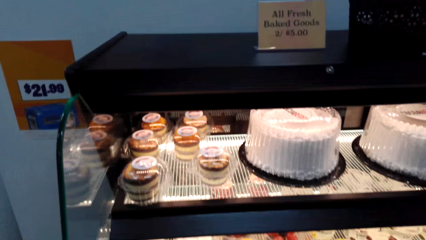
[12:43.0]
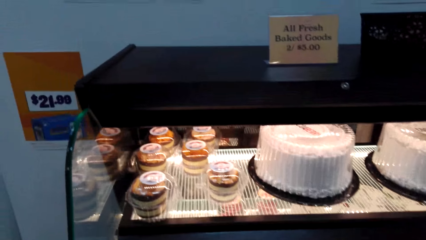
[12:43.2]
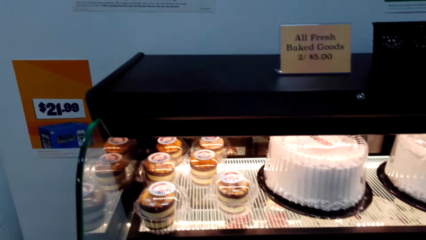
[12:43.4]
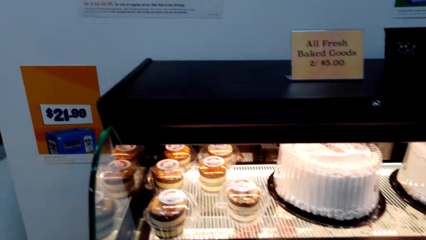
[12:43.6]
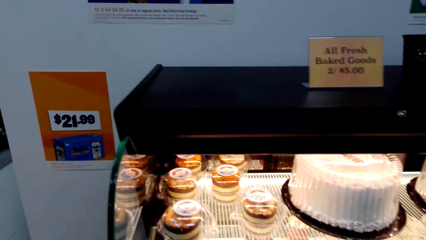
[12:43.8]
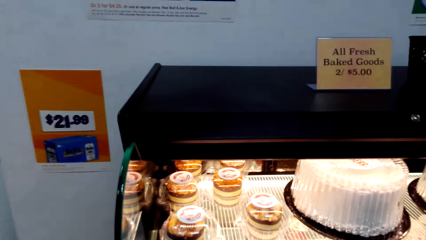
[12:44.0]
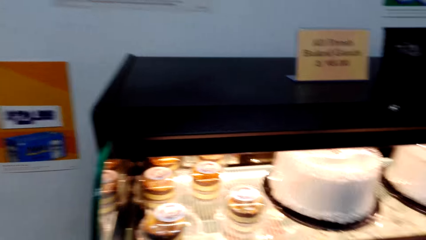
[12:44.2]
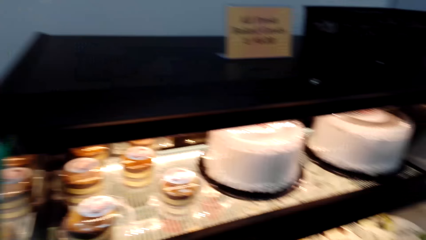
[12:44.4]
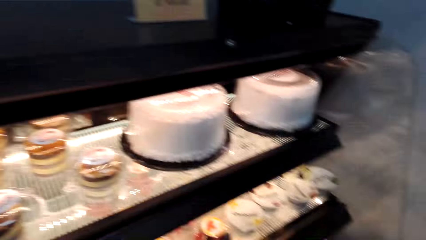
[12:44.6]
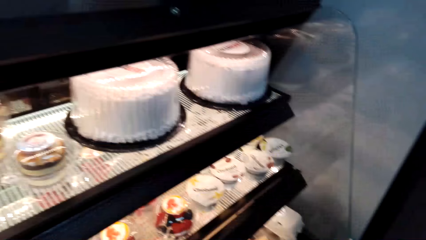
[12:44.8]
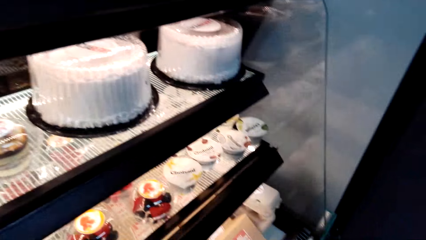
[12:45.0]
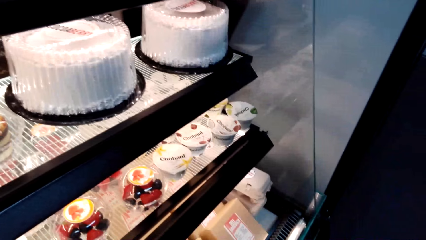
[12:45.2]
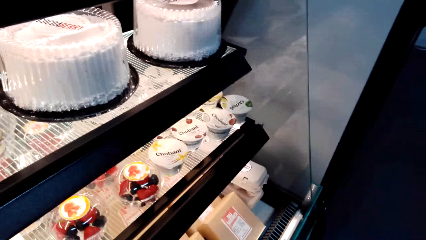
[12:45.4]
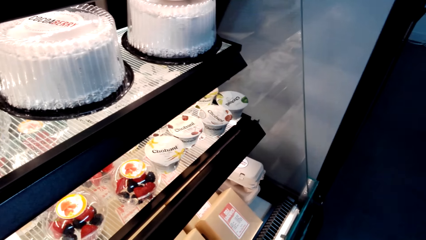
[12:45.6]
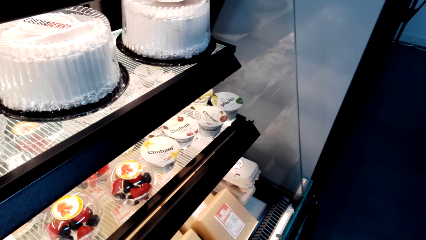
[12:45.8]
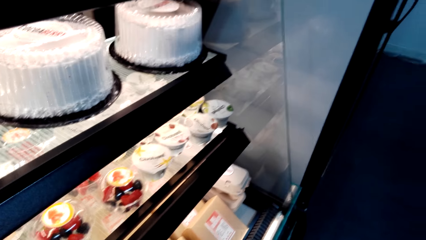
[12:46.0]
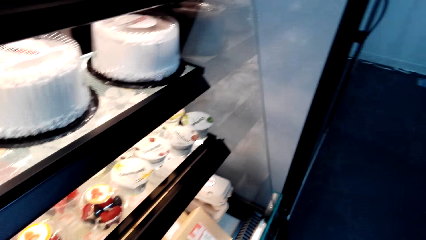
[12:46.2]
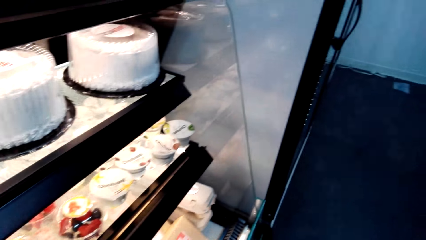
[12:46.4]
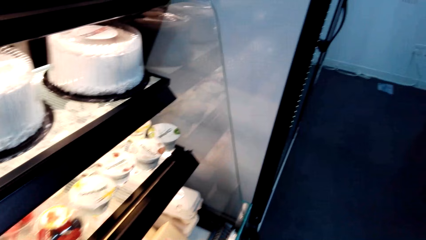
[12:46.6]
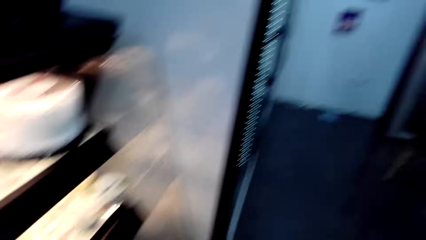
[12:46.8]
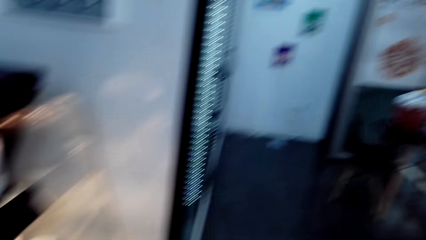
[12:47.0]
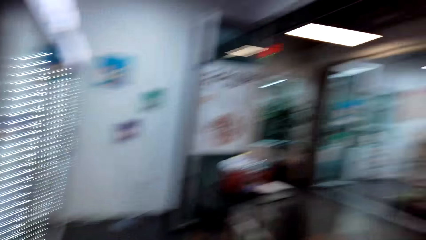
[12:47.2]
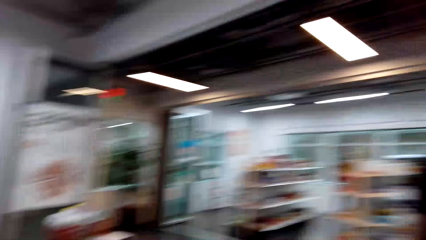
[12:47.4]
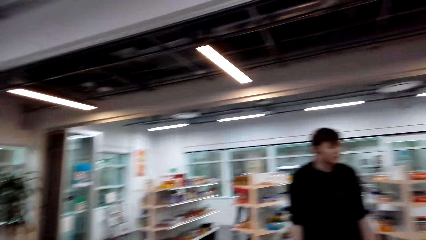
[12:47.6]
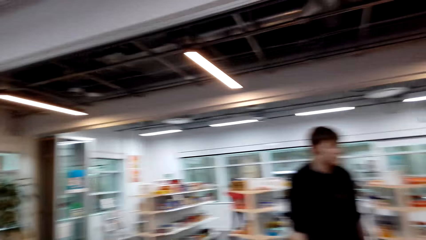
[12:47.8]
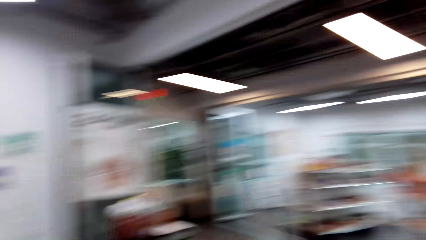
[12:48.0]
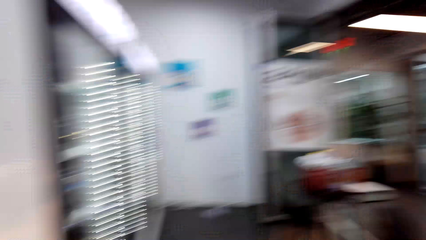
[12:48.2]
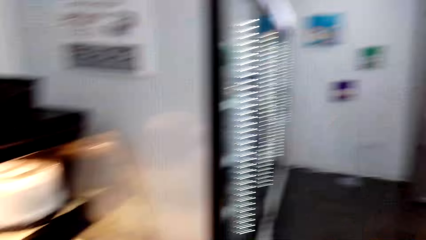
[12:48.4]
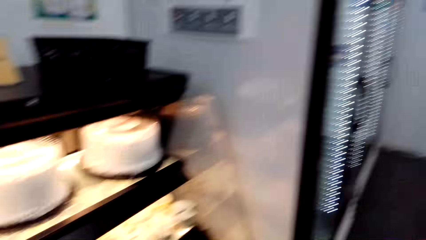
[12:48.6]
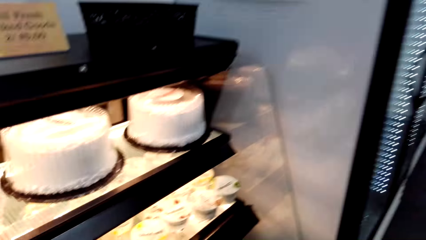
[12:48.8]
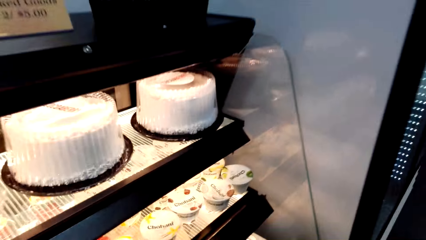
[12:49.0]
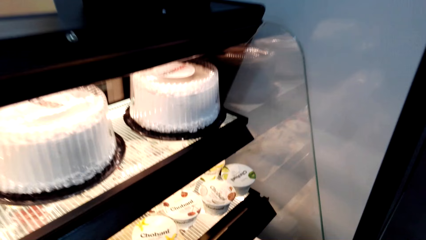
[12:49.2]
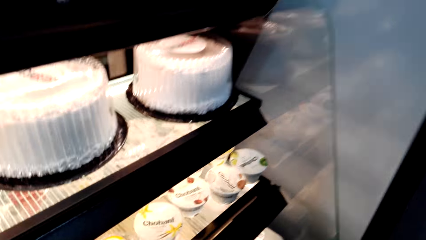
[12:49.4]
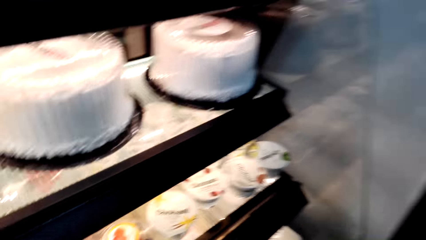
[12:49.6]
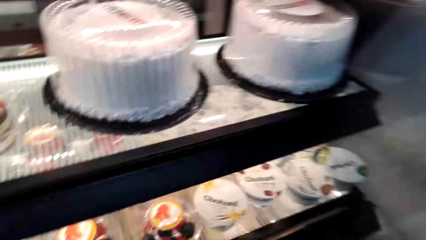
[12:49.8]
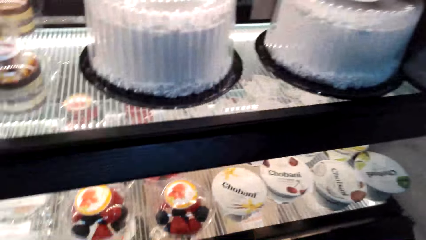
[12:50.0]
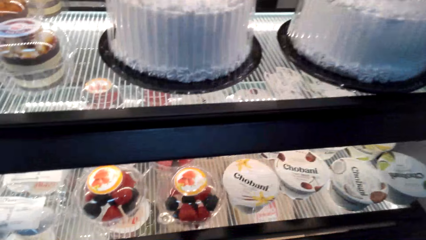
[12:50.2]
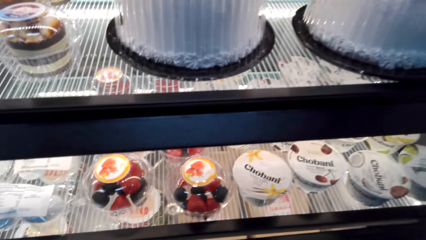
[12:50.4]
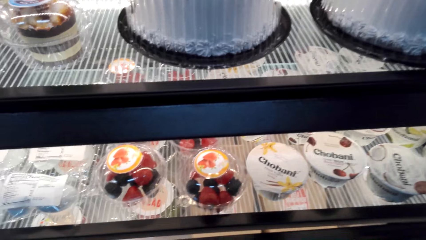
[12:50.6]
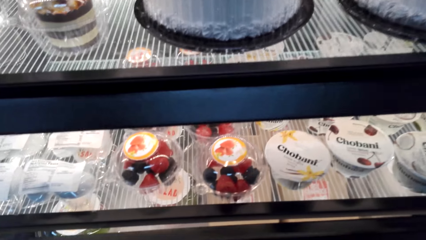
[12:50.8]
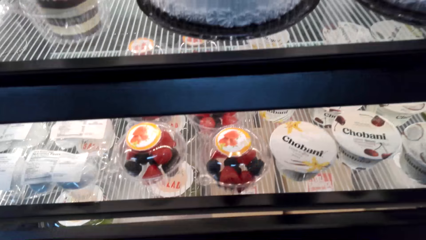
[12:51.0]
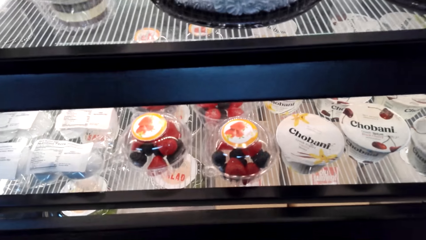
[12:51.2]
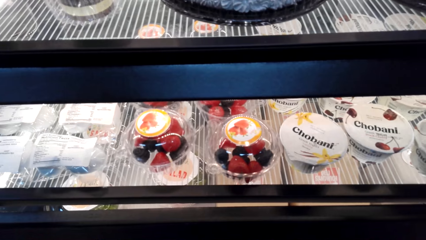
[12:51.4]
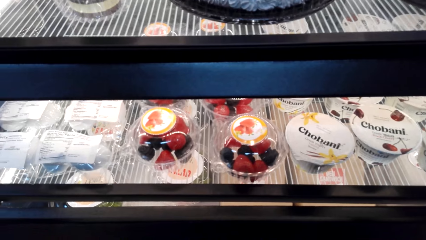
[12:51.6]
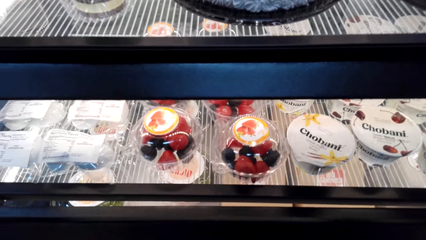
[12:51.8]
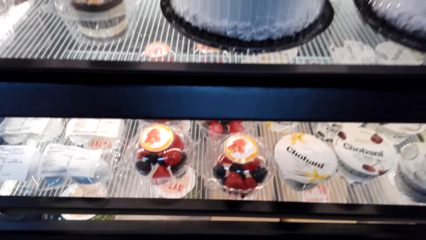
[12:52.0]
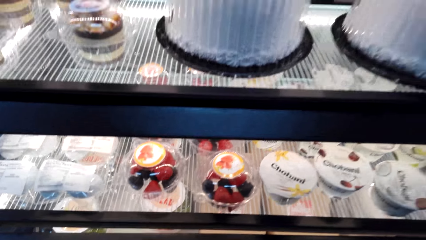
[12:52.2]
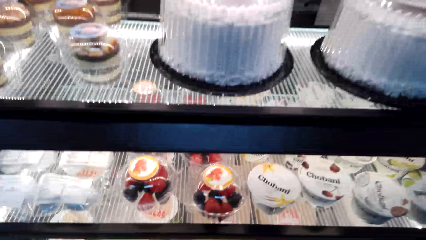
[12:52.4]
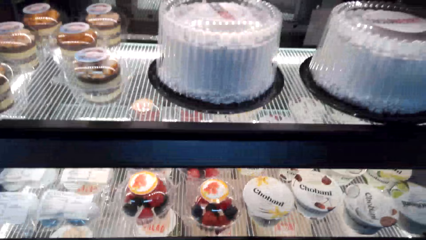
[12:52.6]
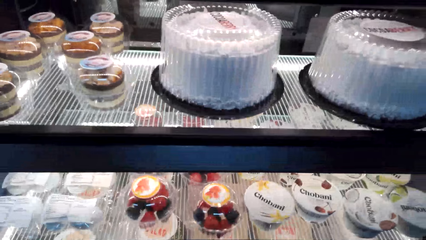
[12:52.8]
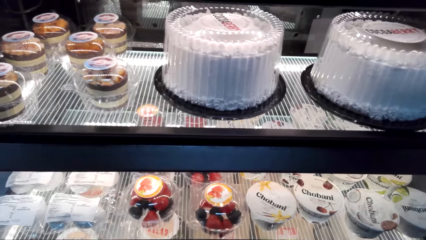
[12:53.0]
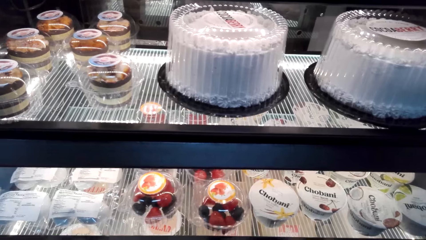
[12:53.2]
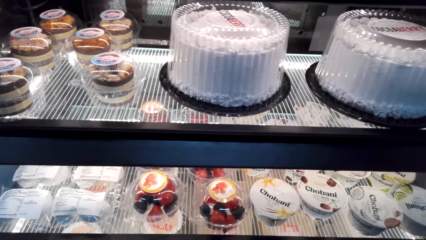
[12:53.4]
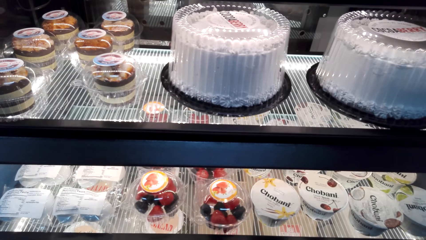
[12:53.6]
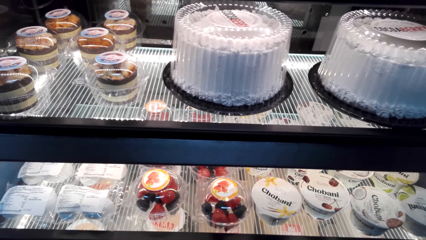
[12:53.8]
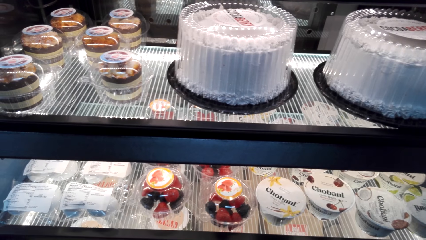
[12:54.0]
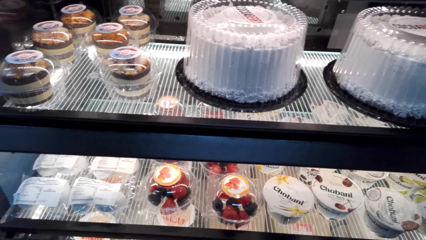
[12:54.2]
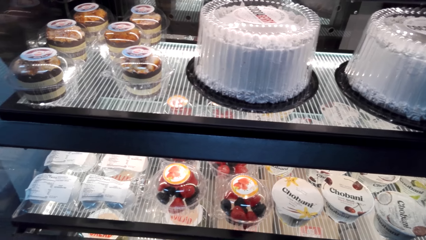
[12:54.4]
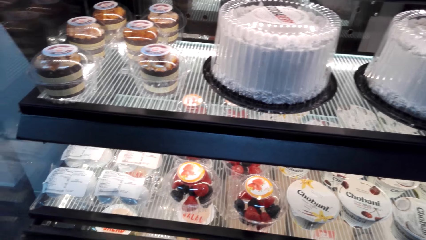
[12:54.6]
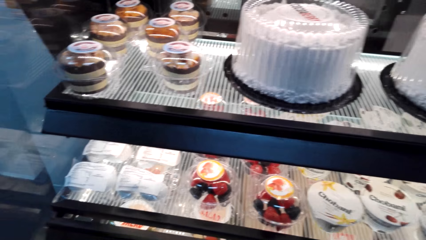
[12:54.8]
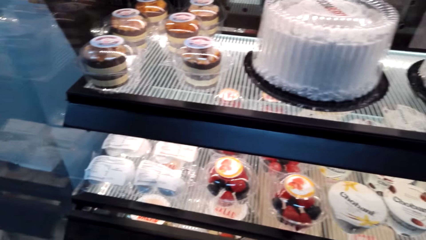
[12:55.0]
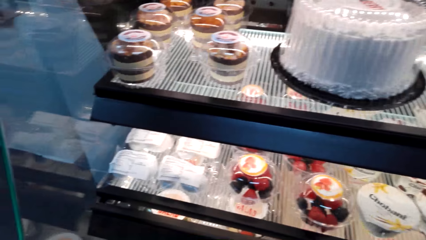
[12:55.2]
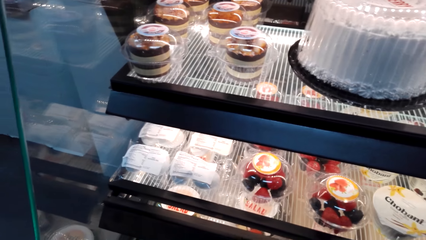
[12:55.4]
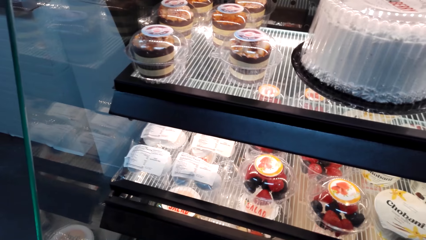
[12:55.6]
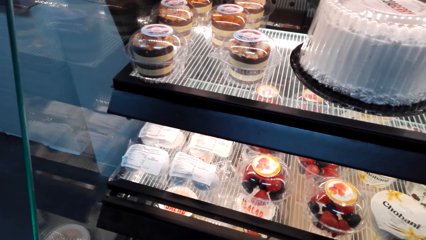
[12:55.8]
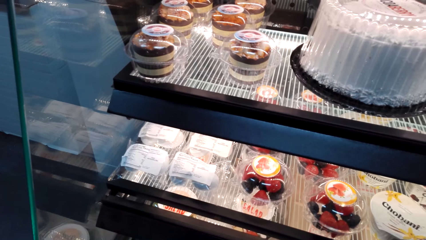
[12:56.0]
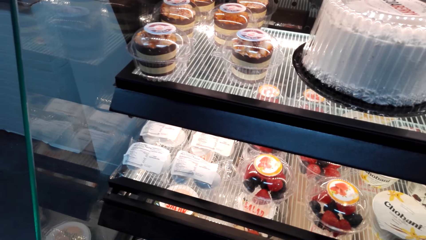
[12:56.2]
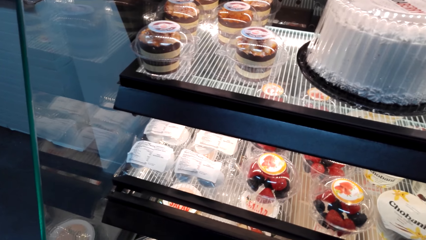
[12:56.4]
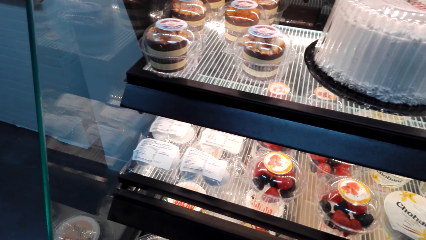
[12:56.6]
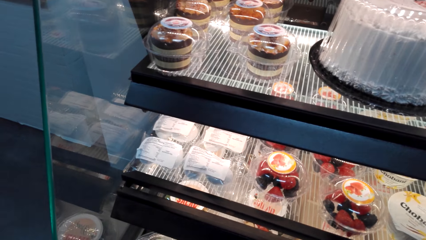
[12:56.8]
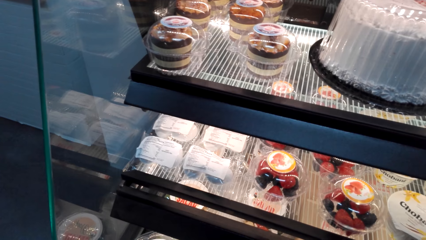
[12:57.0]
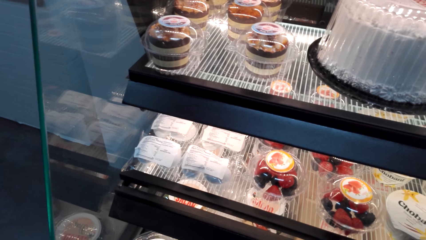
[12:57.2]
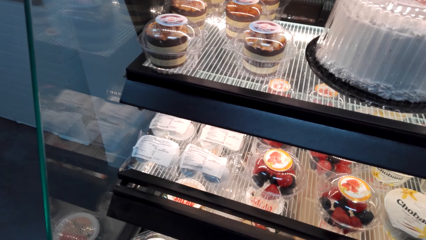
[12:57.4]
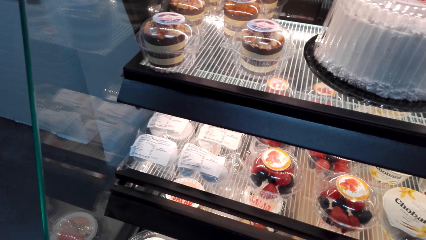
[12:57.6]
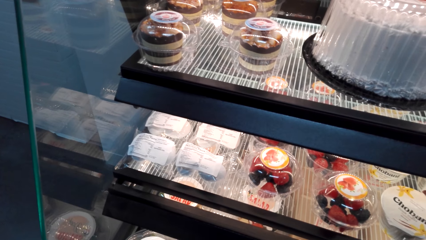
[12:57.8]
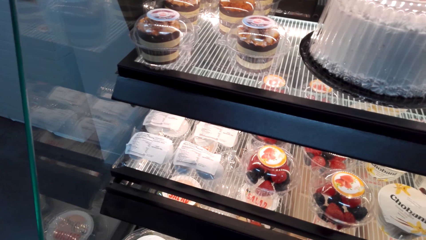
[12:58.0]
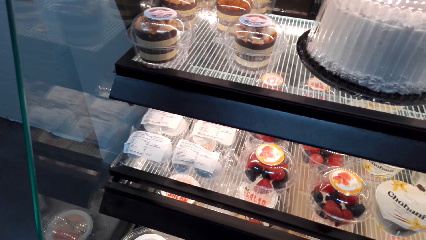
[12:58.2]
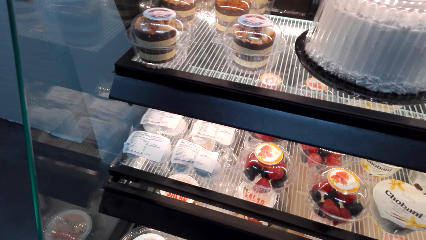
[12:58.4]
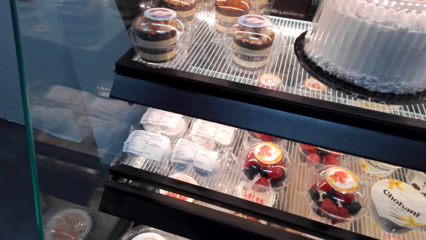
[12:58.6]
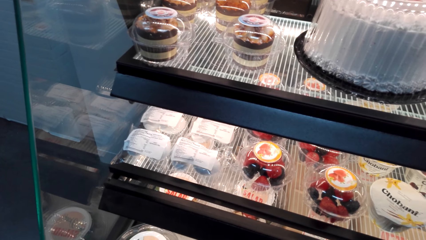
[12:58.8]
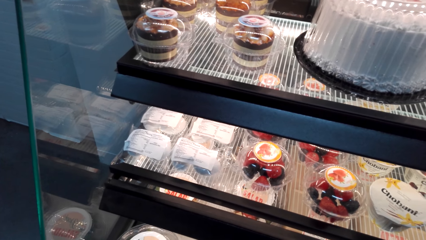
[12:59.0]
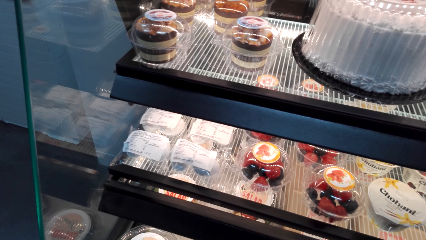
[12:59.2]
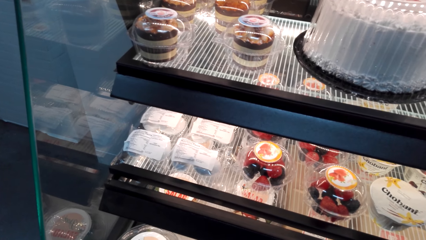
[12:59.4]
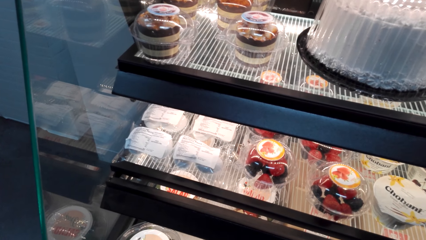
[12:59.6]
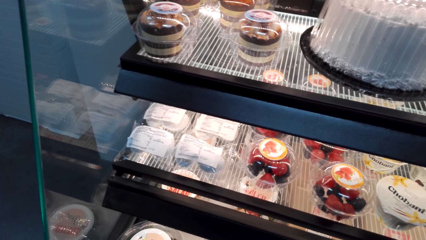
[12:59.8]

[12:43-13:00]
The camera wearer stares at a cake store. A man walks around the supermarket. The camera wearer looks around the supermarket. They stare at the cake store.
